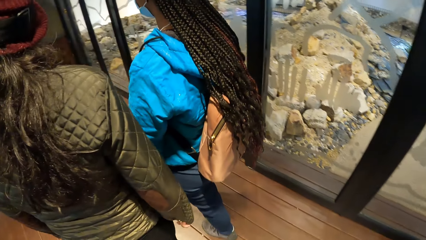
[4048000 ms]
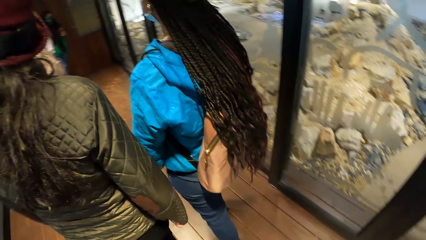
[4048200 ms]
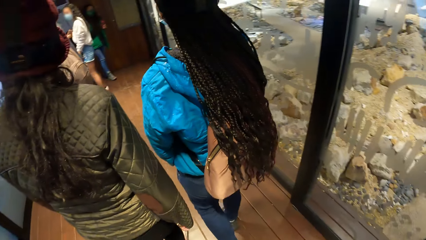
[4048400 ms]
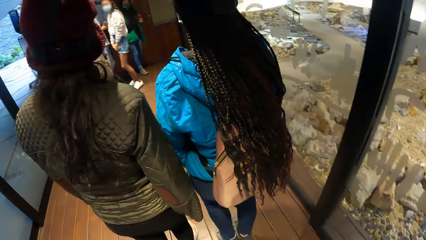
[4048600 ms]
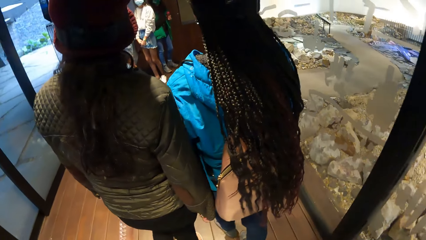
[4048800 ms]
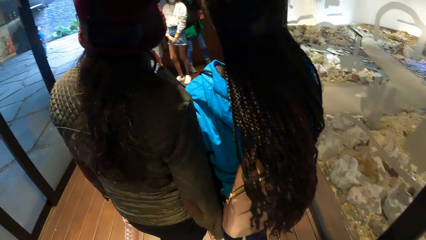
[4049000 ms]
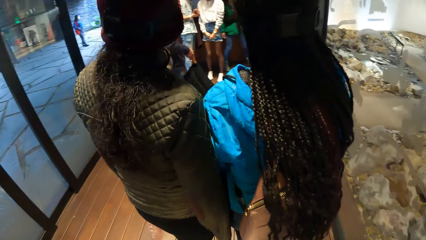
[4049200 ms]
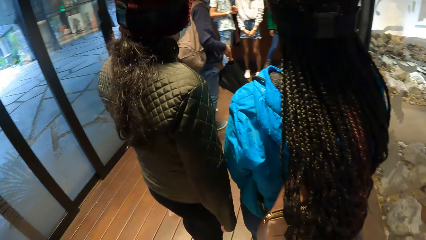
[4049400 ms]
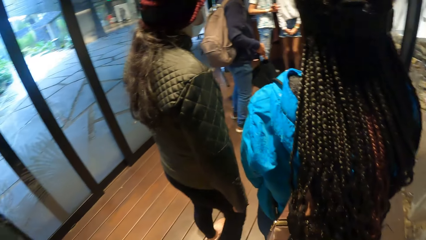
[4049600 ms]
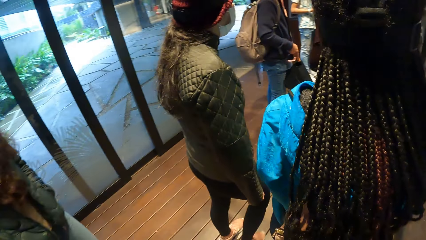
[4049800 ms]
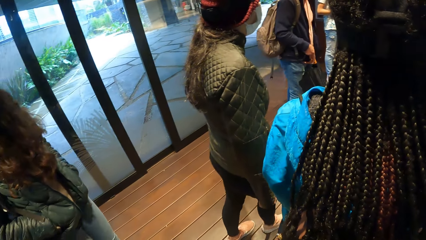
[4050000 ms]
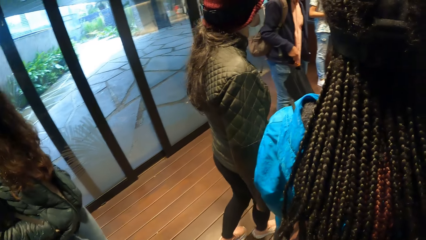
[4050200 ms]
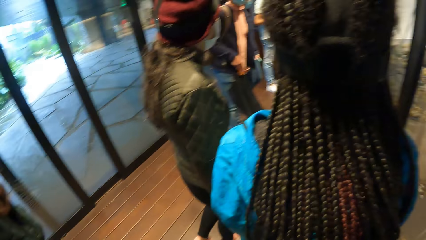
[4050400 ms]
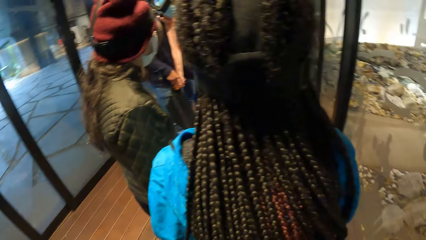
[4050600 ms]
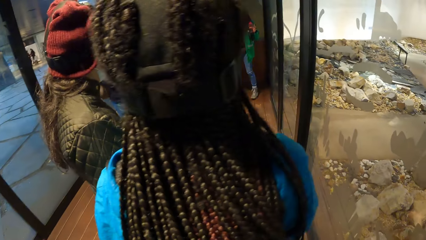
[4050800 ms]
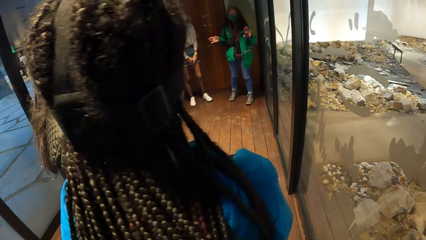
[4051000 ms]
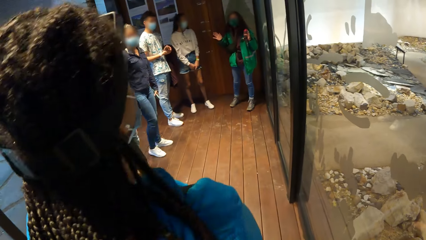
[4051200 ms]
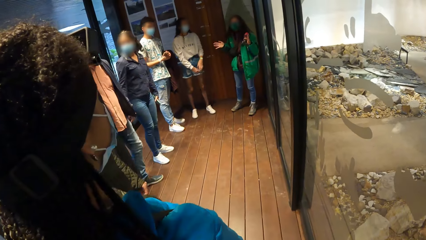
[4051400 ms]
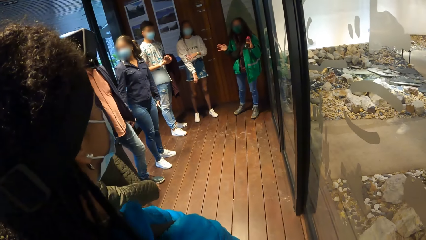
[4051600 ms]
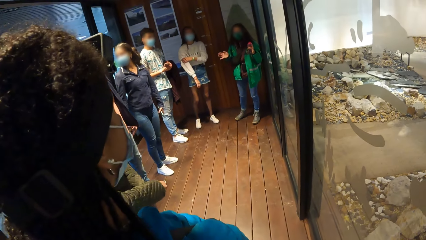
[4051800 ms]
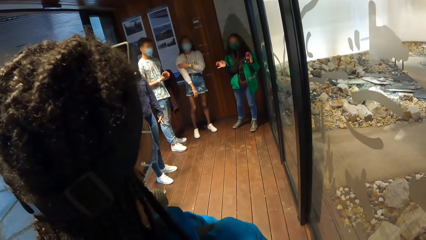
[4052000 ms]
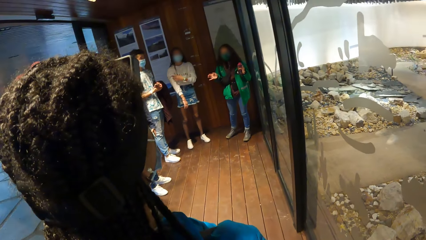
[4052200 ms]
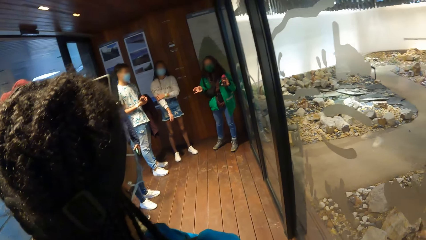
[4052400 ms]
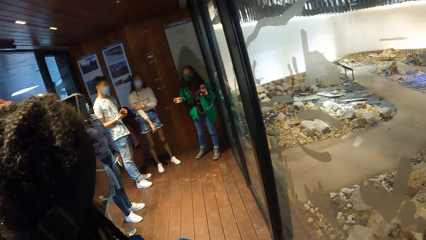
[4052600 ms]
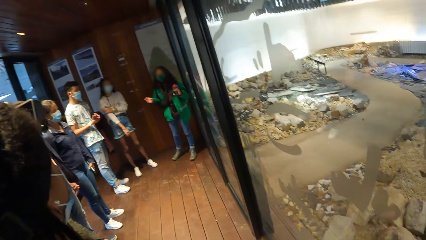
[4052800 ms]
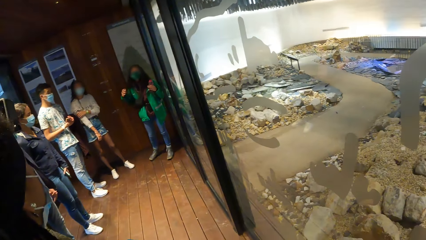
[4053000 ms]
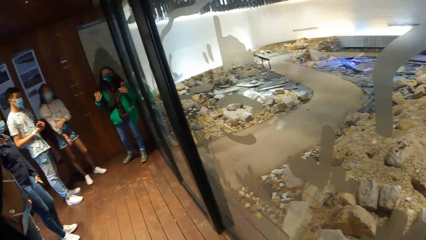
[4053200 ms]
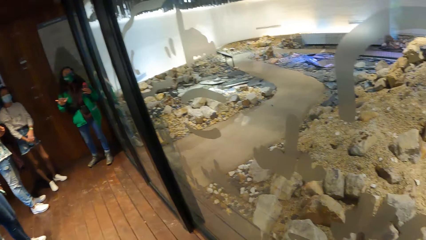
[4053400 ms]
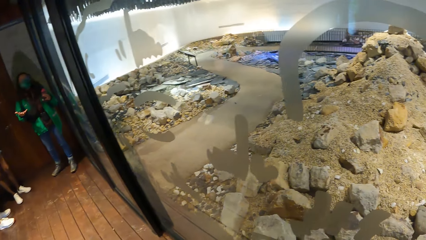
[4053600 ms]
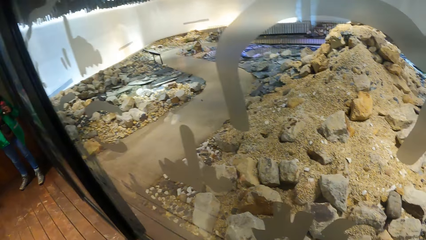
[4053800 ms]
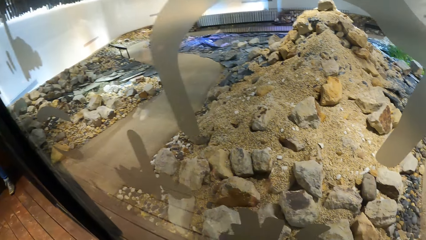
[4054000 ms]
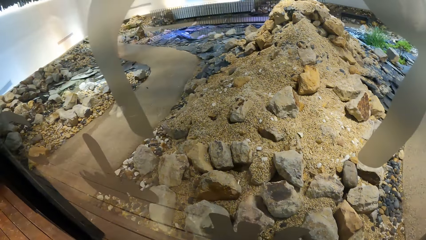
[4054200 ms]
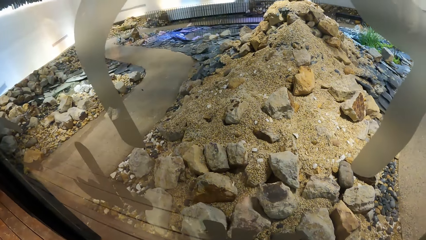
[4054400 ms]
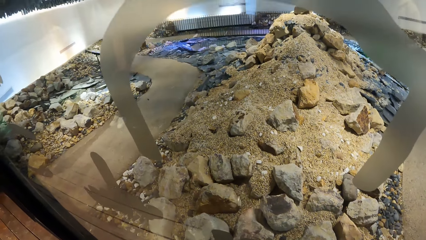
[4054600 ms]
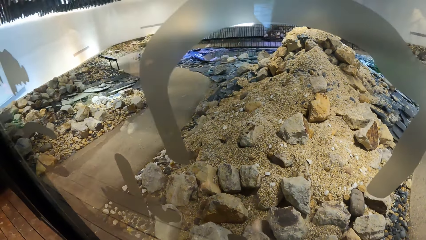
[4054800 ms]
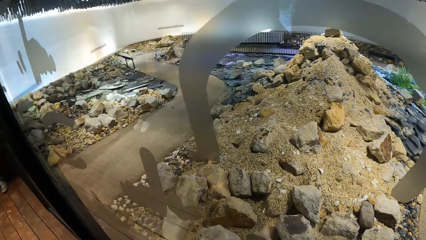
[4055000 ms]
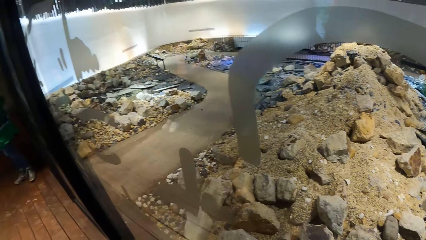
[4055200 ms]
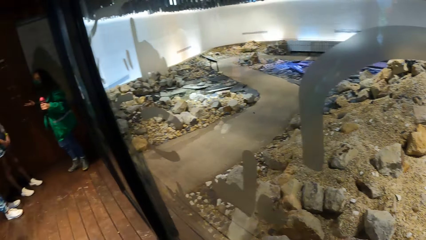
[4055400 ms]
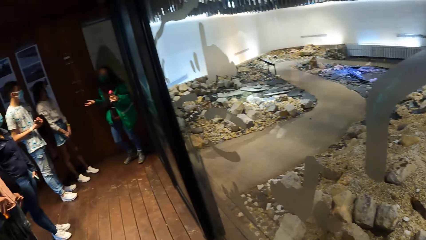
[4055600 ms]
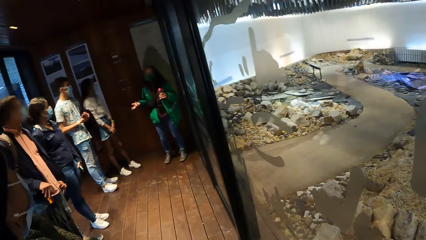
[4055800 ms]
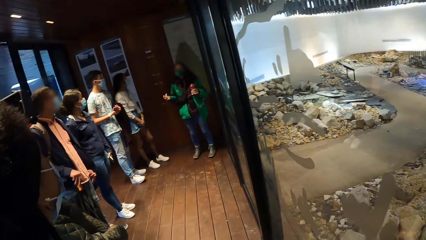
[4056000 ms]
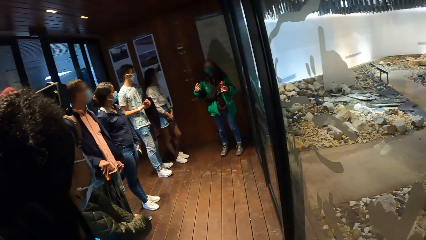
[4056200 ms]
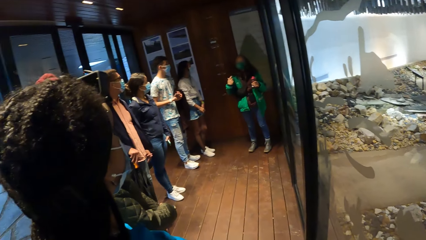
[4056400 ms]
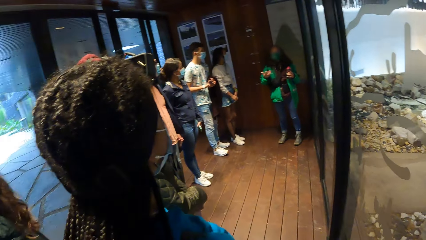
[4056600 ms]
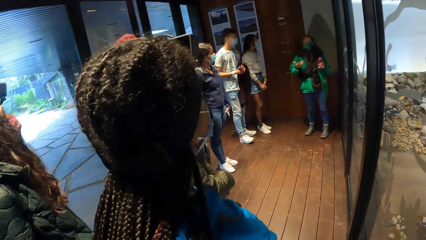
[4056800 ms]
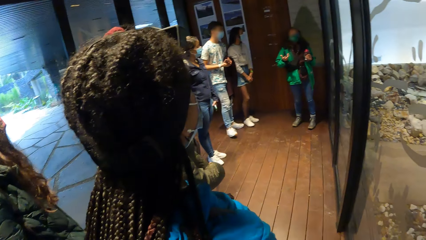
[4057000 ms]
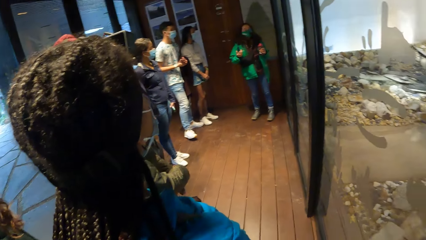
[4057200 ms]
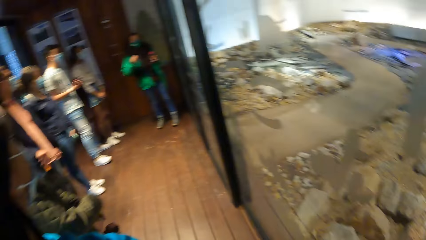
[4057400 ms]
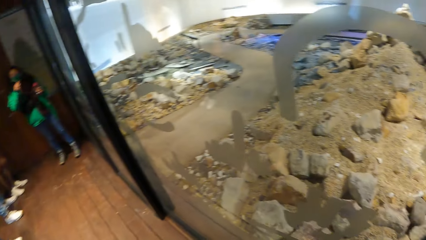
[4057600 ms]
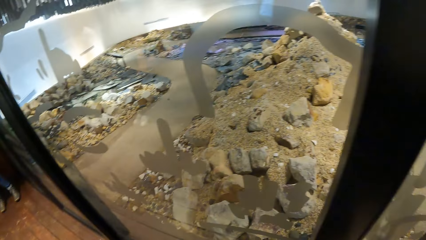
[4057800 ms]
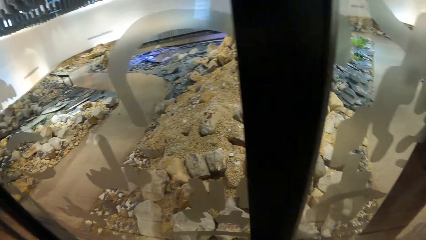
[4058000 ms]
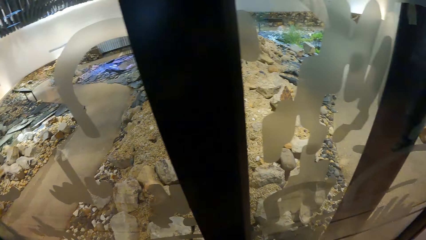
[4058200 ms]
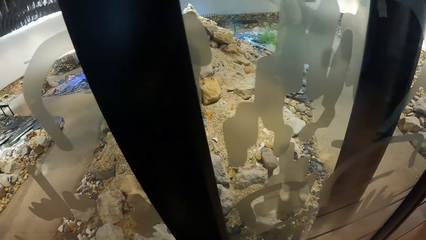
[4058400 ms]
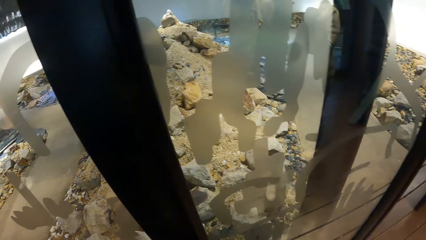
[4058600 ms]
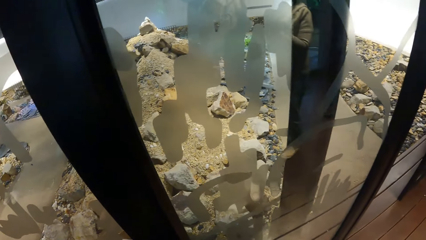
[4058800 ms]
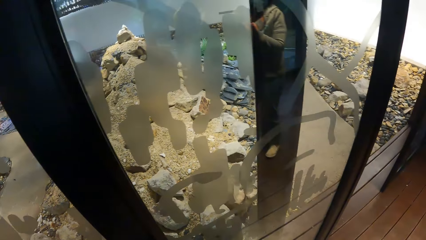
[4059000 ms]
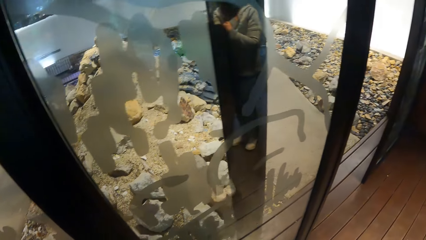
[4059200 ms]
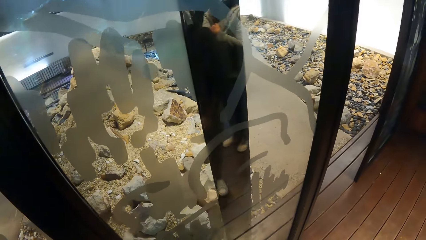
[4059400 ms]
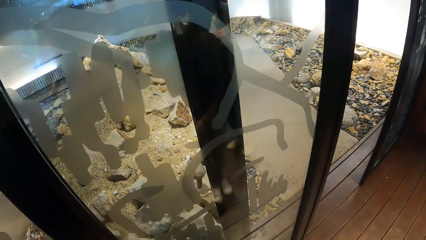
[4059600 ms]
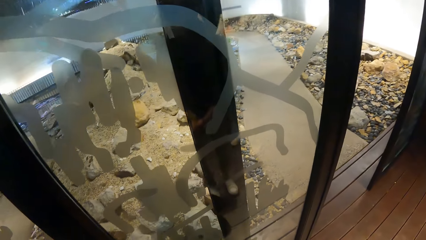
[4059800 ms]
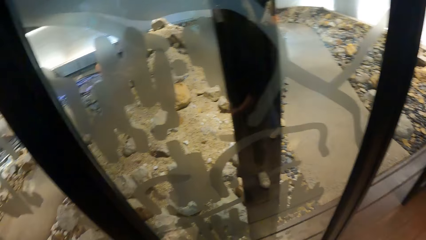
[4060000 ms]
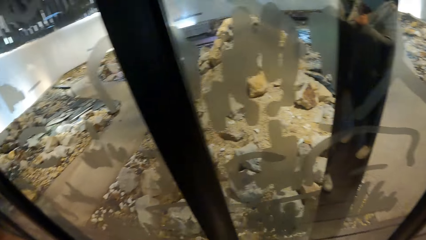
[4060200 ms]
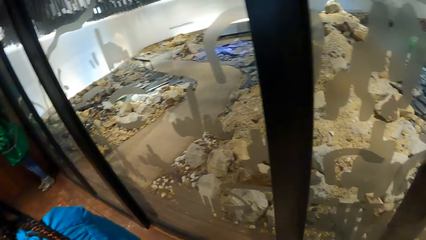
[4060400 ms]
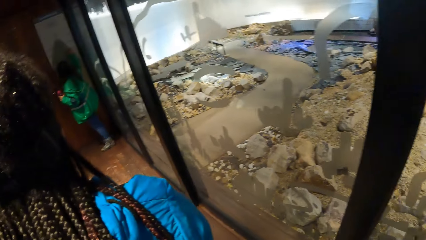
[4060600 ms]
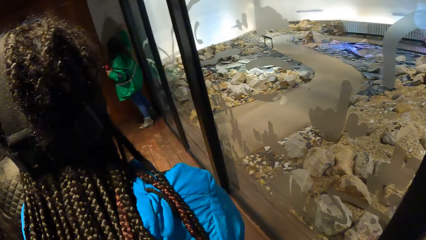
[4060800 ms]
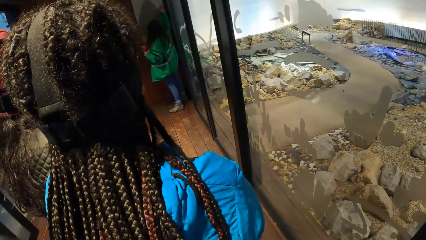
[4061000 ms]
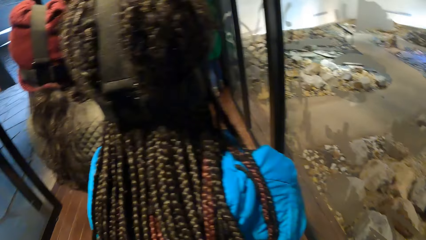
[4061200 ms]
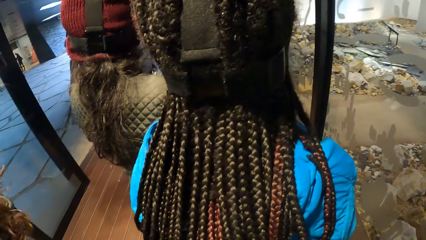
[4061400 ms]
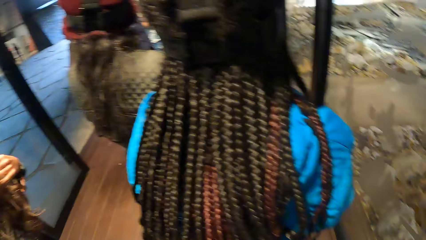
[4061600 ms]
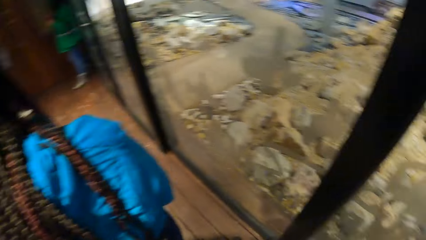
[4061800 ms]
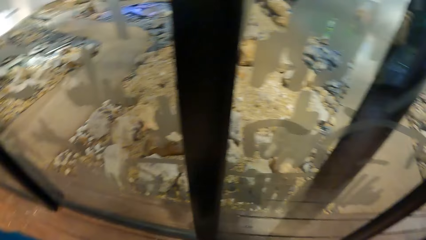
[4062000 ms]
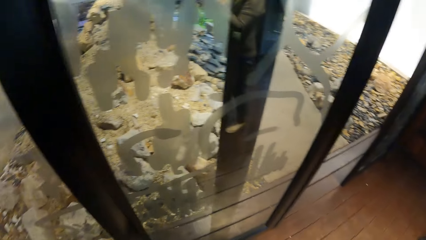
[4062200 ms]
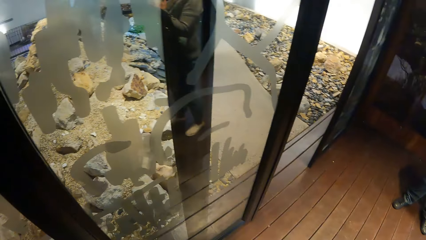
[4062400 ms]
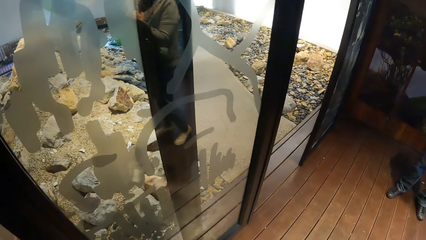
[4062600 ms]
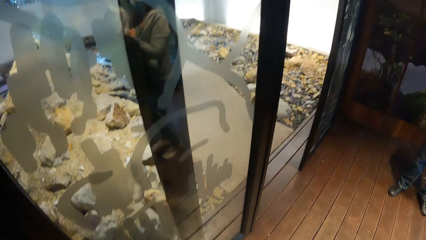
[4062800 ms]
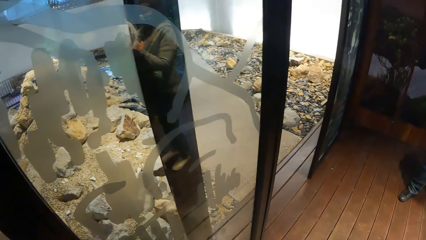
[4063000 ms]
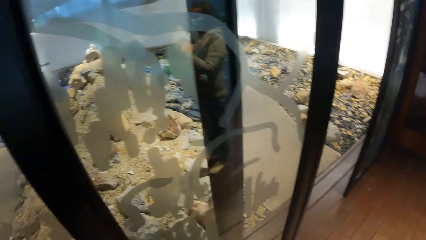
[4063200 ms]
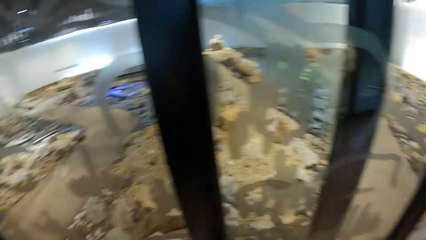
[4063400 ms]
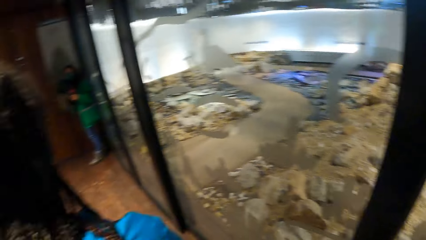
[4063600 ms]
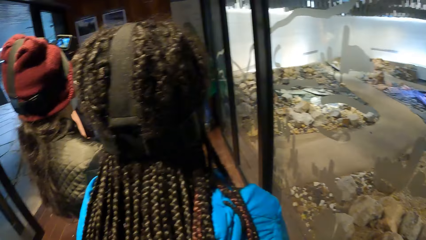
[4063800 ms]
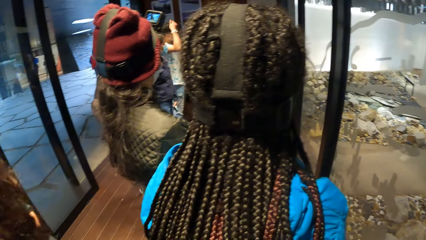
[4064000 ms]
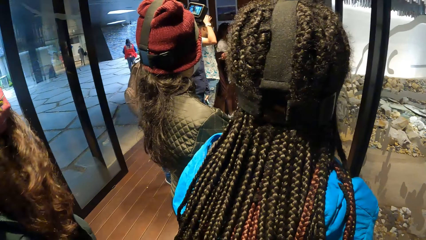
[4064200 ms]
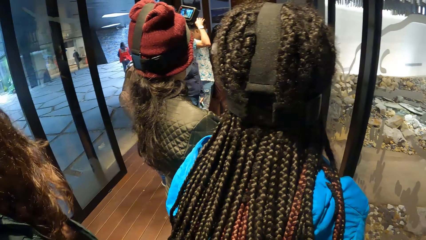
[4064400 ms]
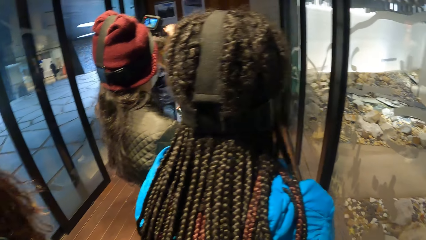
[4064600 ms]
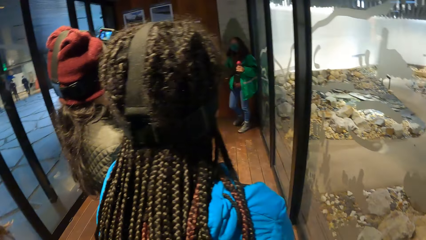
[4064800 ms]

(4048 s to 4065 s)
The camera wearer walks around the room. They and the other people stand in front of the huge pile of stones and sand in a room. The woman lectures the camera wearer and the other people. The camera wearer stands in the room and looks around the room.
